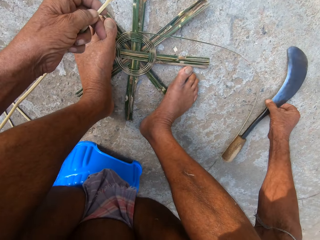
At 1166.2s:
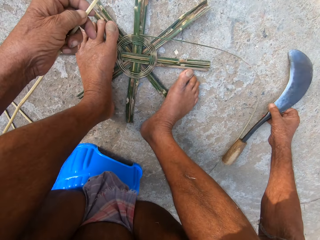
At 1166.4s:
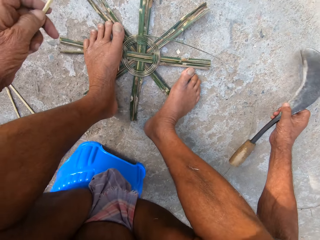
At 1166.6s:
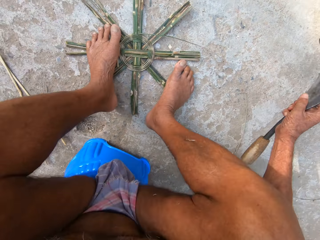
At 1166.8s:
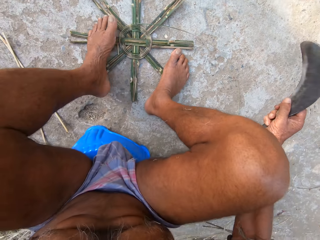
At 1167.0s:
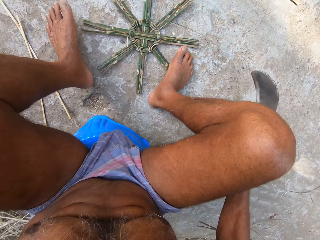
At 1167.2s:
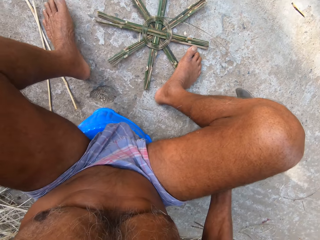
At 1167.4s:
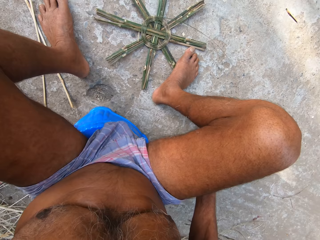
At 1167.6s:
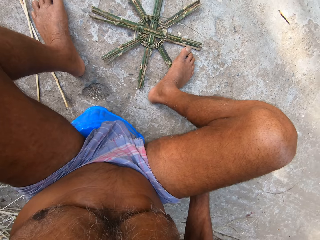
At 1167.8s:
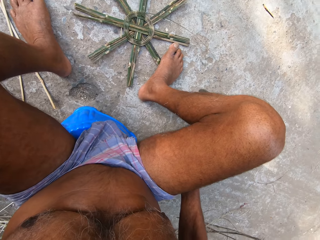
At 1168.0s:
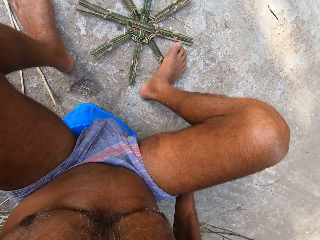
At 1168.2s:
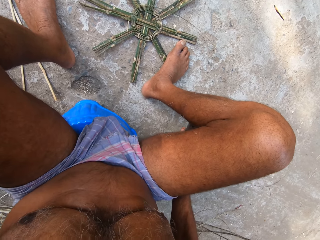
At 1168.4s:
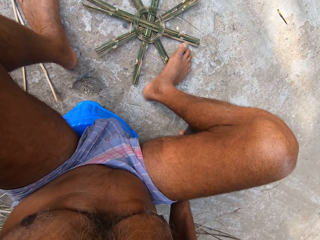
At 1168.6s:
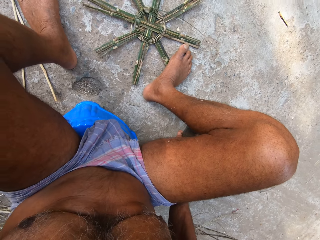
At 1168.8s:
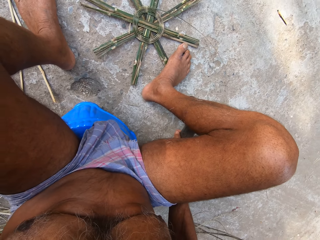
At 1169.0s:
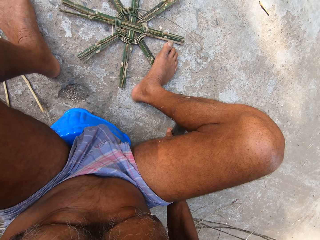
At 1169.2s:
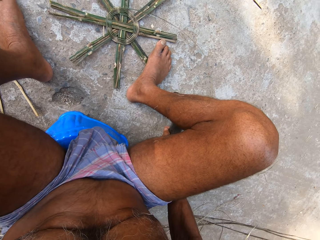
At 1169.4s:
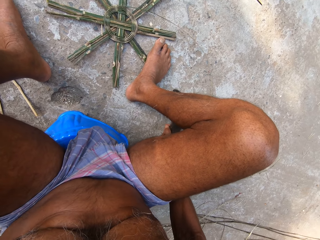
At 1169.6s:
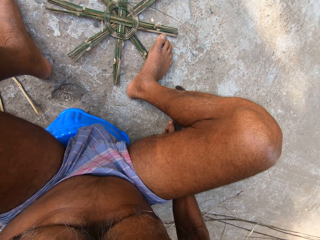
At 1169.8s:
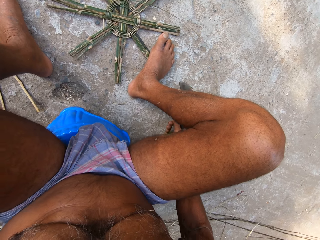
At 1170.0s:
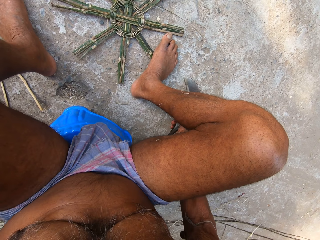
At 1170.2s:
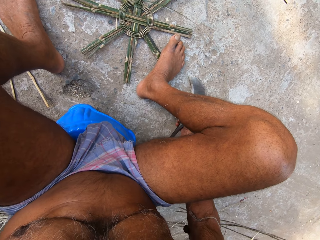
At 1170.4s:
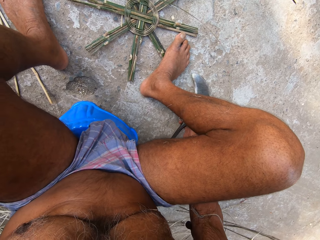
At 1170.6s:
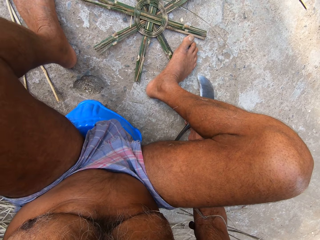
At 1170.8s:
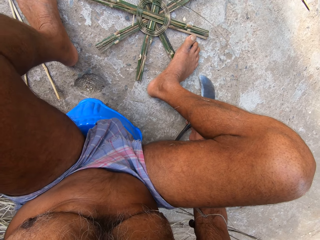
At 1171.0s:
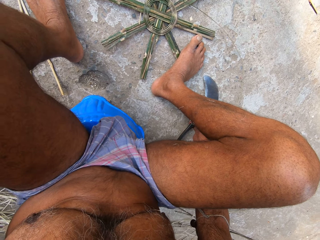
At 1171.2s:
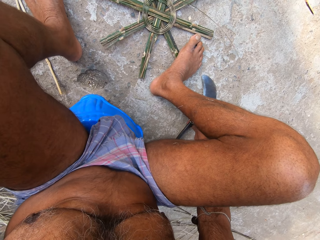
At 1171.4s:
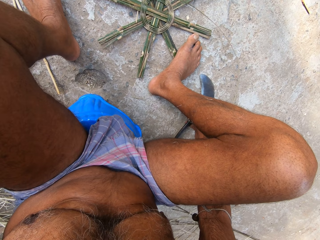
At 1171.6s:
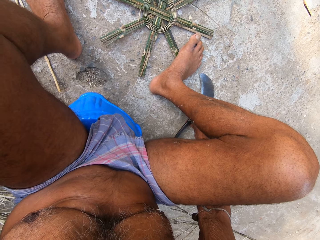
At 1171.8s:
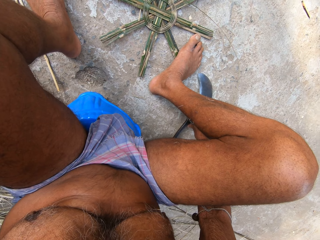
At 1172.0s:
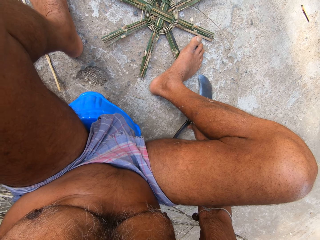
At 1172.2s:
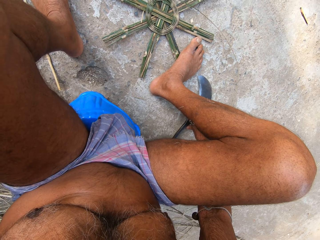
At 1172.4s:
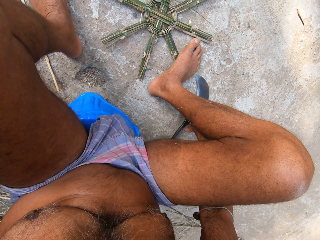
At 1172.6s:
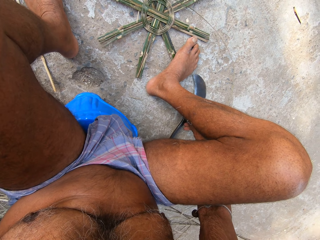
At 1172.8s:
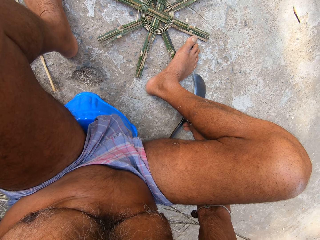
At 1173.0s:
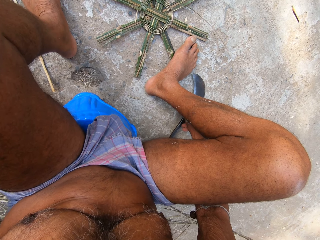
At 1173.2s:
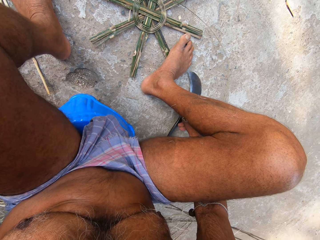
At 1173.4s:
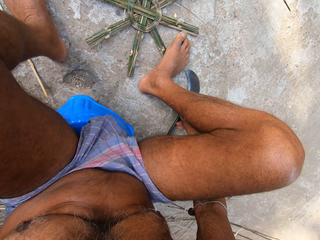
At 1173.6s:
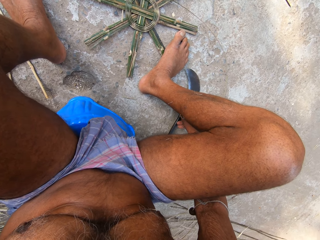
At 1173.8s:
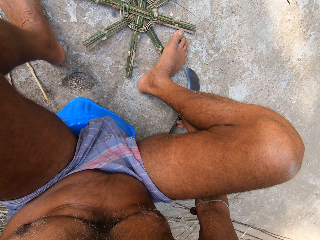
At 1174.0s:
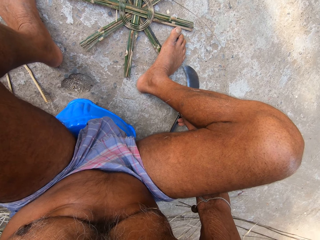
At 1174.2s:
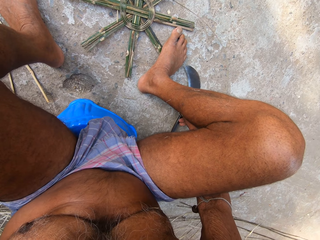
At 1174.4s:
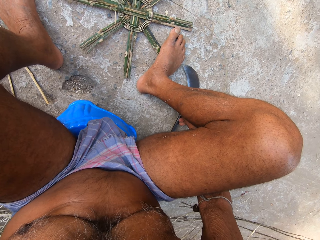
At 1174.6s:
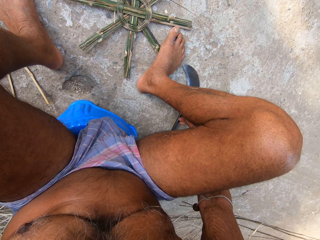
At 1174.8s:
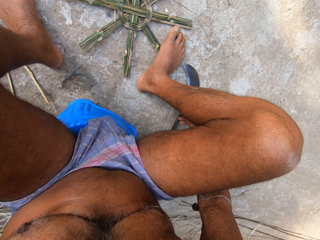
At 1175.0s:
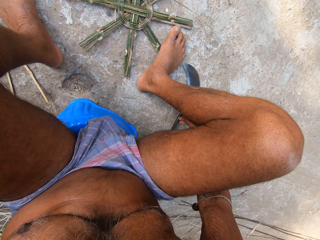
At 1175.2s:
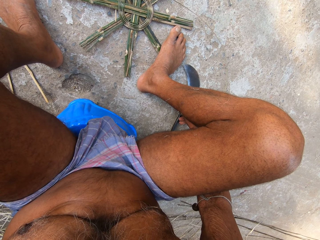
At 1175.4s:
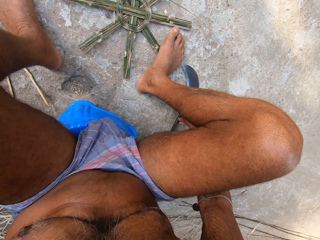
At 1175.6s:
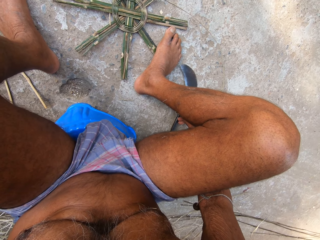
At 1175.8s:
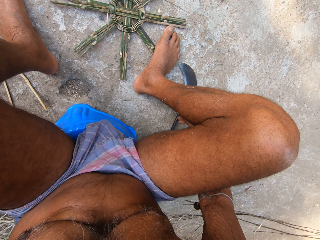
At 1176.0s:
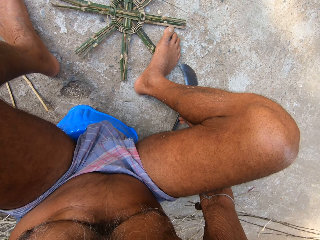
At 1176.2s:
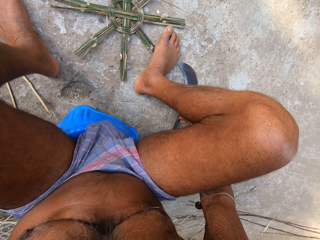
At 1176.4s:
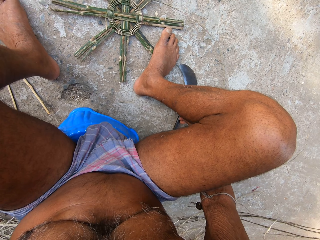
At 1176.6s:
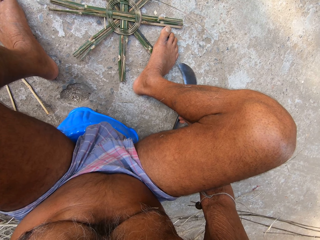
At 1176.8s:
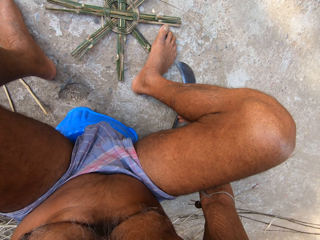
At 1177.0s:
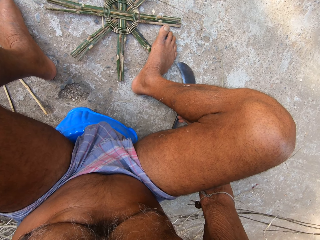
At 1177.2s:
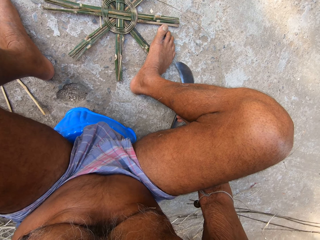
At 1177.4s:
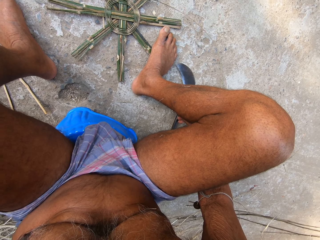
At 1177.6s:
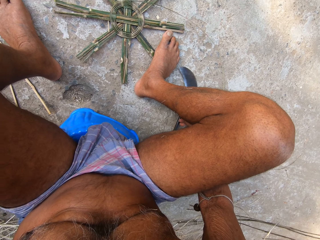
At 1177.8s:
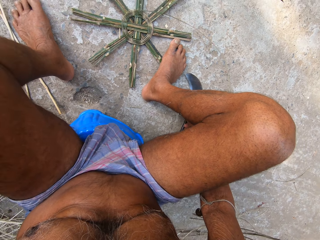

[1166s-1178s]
The camera wearer picks up a machete from the ground with his right hand. He looks around a verandah. He drops the machete on the ground with his right hand. He looks around the verandah.

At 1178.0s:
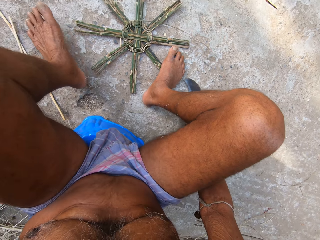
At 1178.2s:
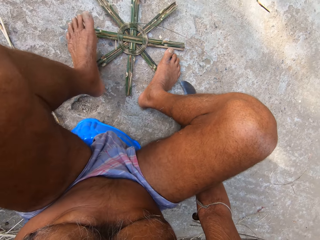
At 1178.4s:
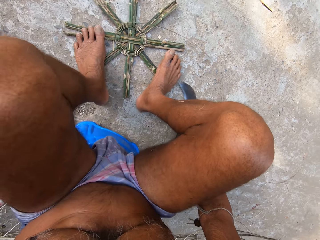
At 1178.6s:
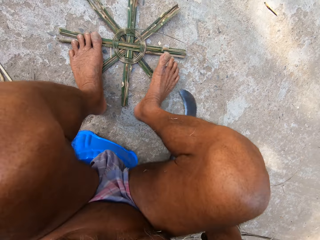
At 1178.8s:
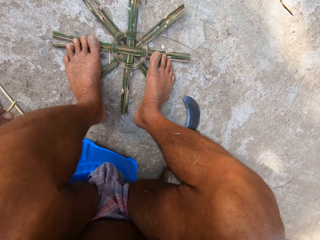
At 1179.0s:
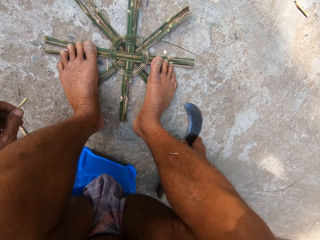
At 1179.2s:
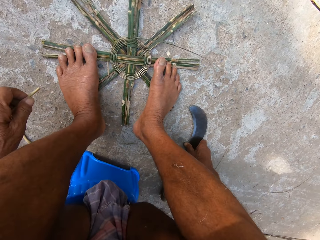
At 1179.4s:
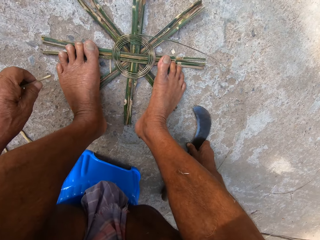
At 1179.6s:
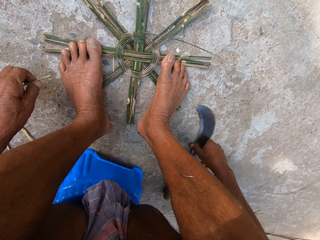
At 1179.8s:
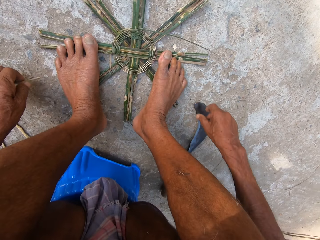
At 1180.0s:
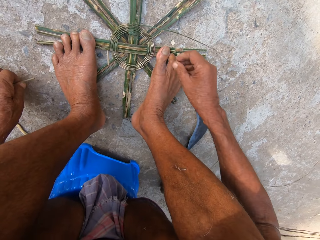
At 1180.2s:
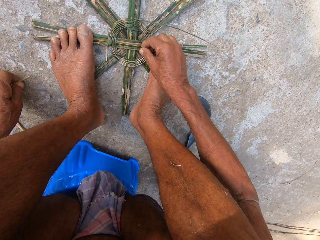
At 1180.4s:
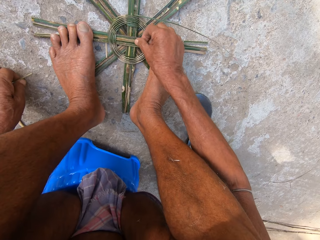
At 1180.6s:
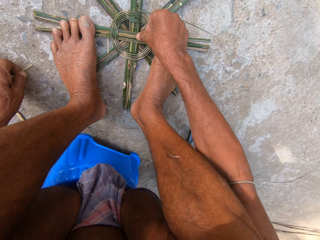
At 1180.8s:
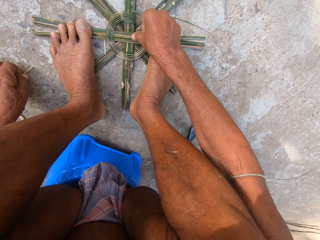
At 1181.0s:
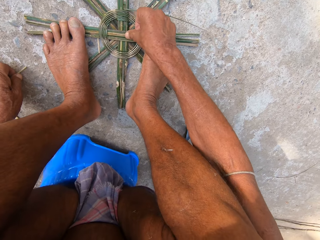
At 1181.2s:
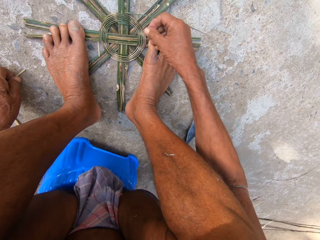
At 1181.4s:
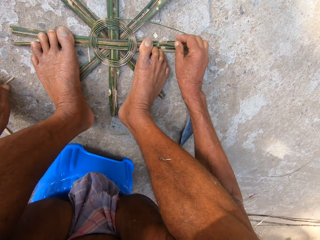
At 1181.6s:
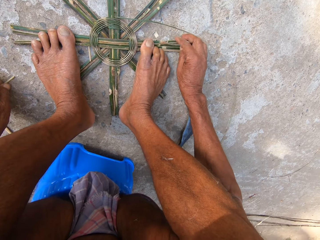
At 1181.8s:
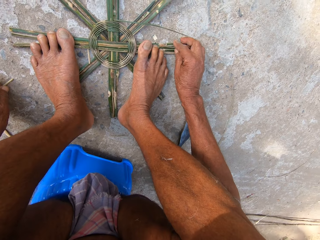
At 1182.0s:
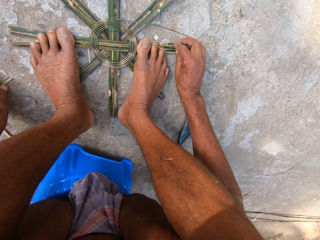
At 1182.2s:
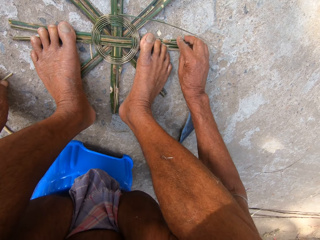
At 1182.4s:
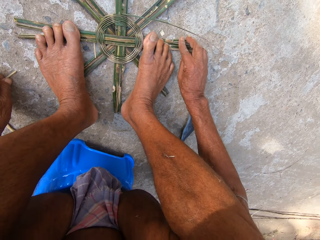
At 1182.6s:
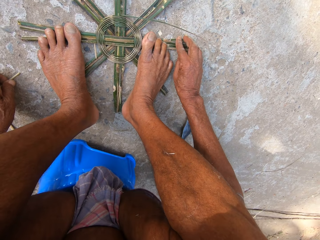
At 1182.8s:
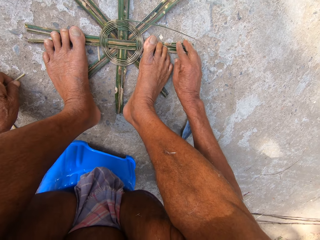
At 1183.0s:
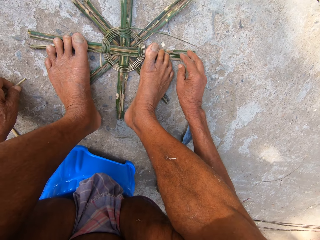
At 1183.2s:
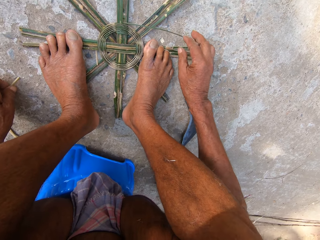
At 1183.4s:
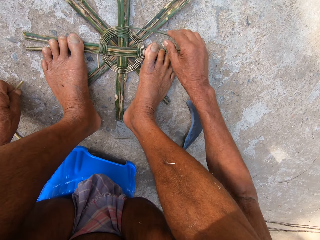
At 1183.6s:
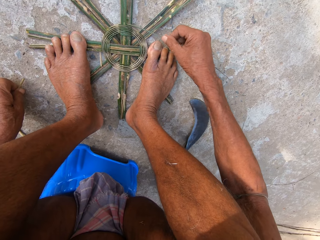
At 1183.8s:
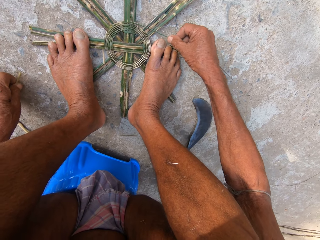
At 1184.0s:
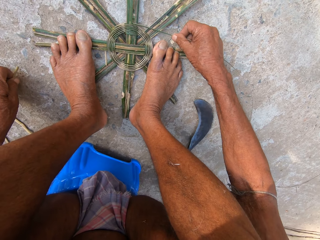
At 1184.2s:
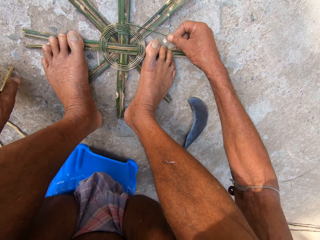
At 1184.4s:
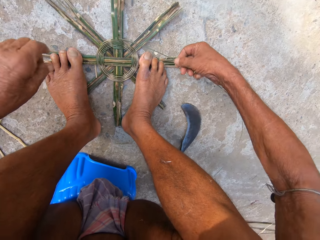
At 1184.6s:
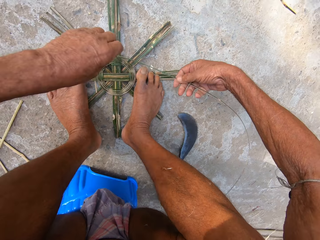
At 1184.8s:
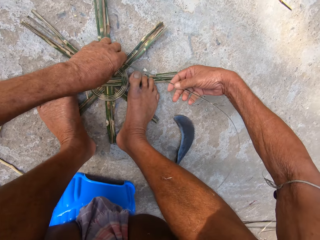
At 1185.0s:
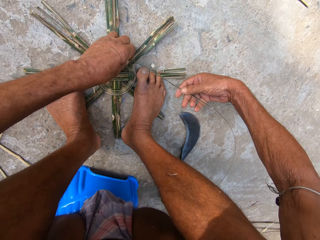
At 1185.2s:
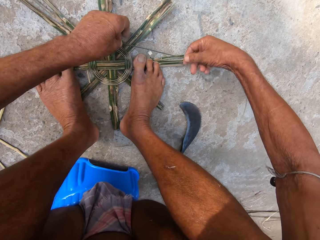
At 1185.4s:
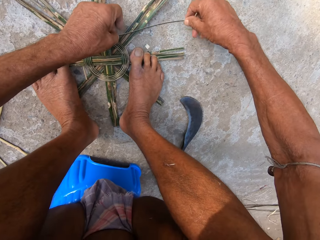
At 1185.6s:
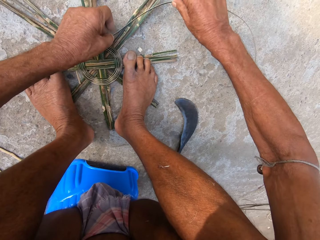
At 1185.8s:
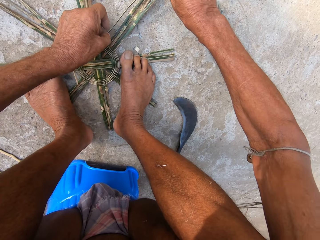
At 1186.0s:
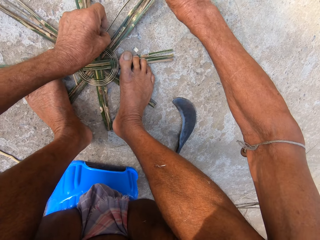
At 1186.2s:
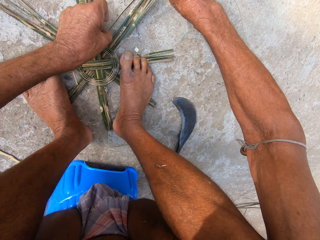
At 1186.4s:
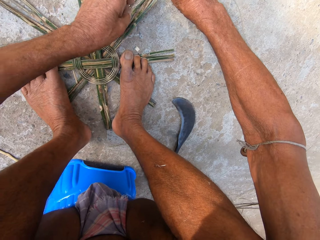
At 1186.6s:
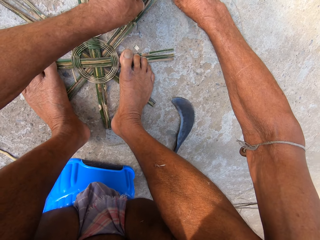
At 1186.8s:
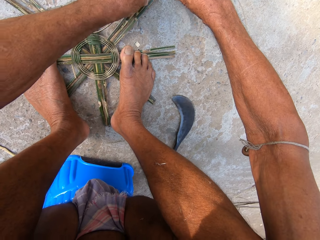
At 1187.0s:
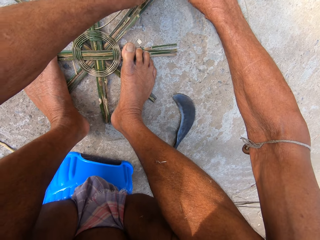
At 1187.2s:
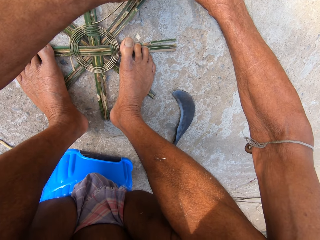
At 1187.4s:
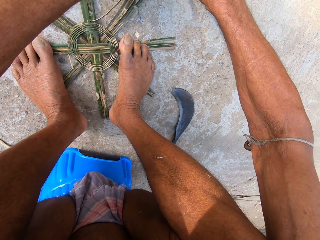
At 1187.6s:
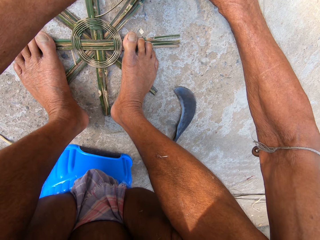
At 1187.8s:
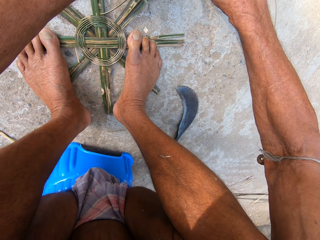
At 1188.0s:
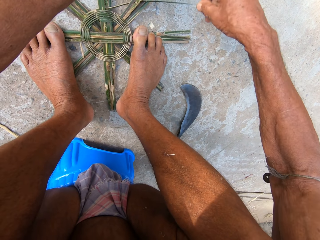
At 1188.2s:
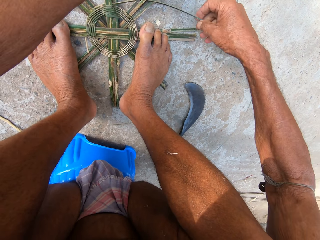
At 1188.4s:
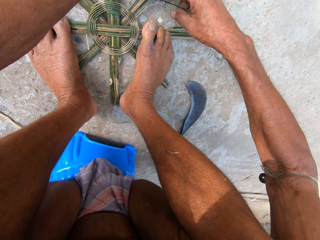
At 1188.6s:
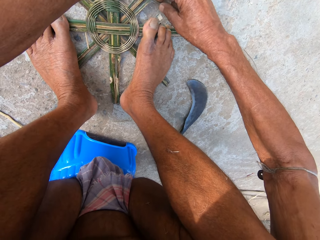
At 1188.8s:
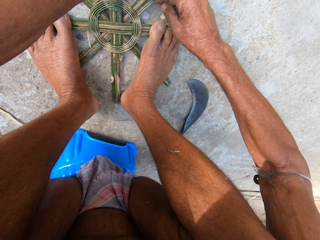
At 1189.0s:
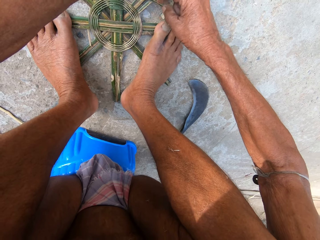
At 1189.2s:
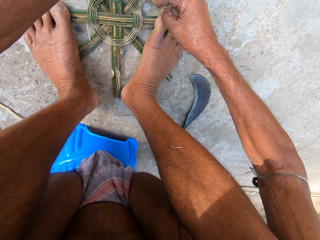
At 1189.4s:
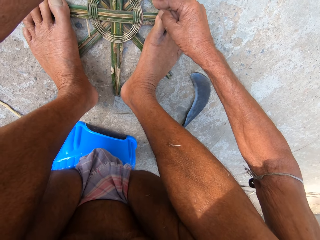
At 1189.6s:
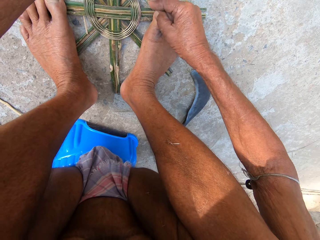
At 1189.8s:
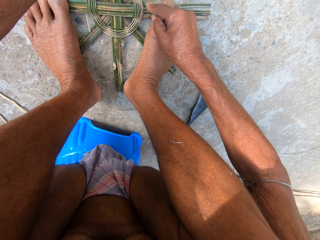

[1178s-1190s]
The camera wearer moves his feet on the floor. He adjusts a wood craft on the floor. He drops the bamboo stick in his left hand on the ground. He weaves the bamboo basket on the floor with both hands. He adjusts a rope on the wood craft.
